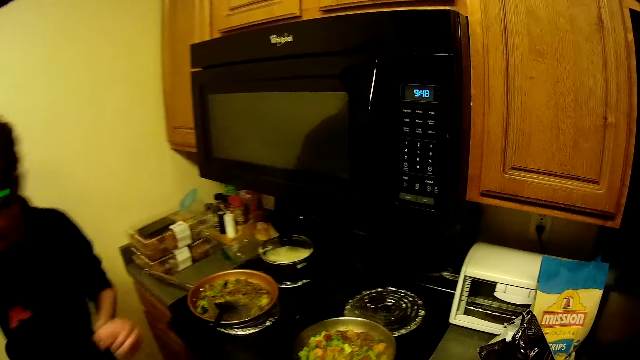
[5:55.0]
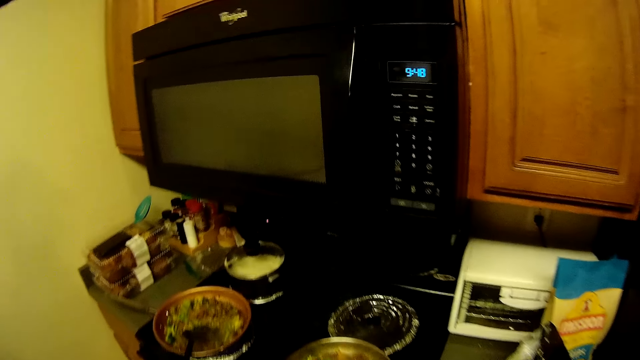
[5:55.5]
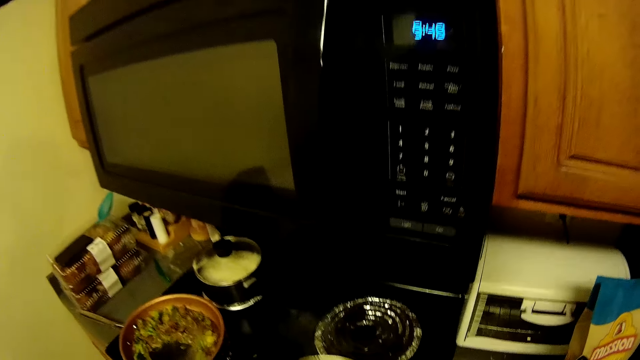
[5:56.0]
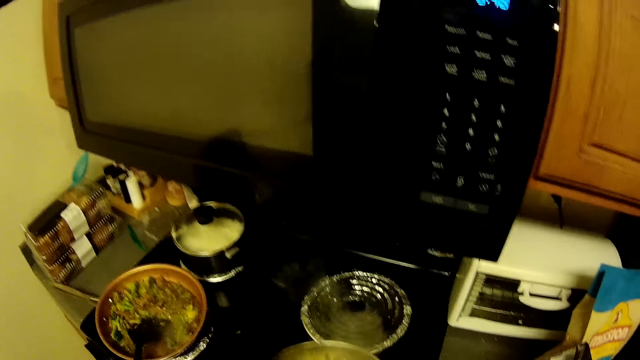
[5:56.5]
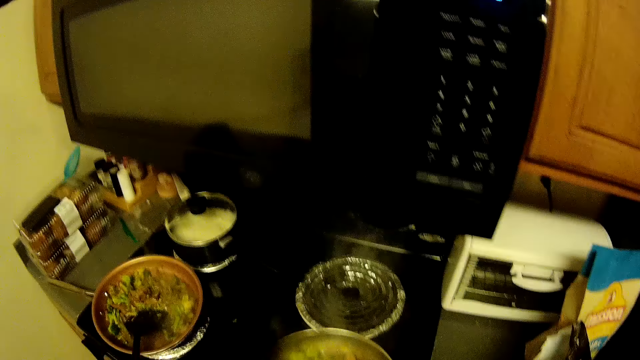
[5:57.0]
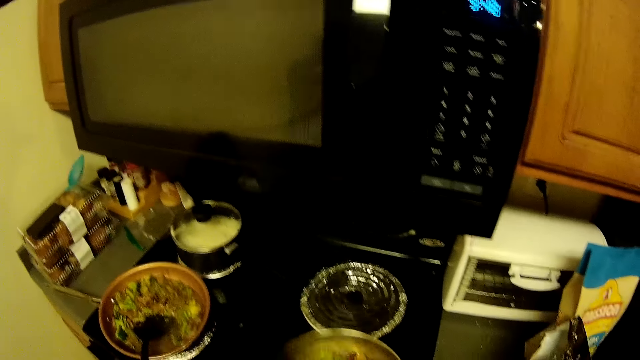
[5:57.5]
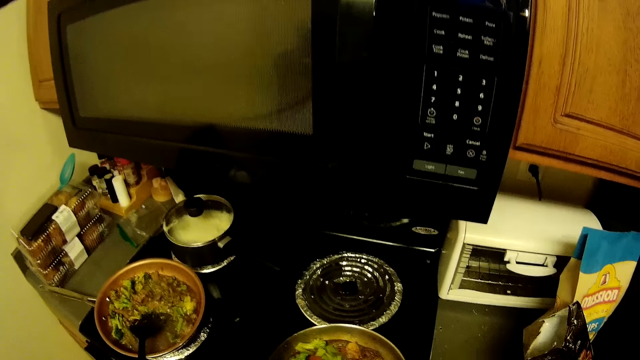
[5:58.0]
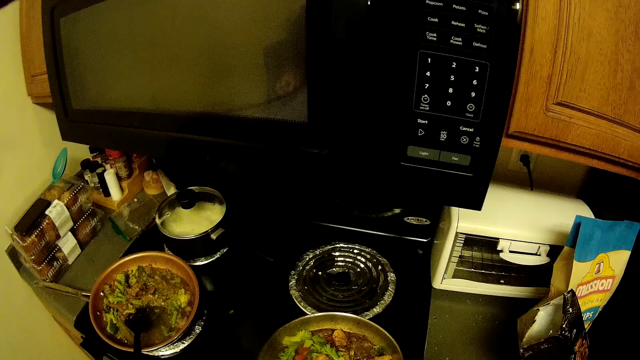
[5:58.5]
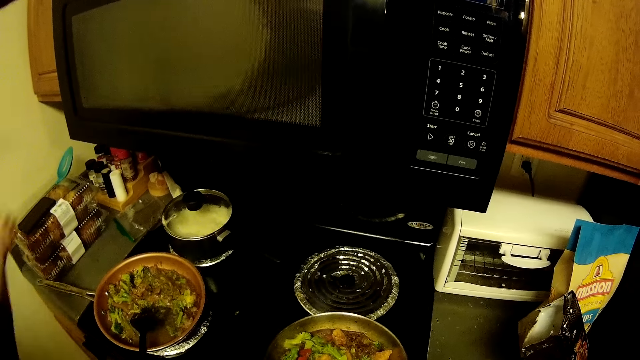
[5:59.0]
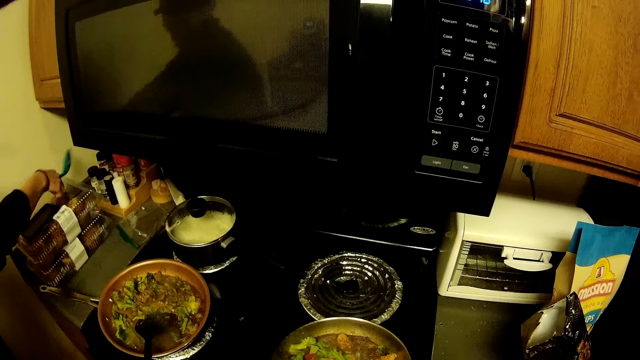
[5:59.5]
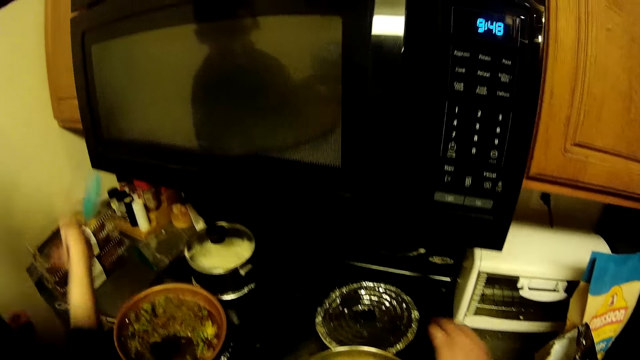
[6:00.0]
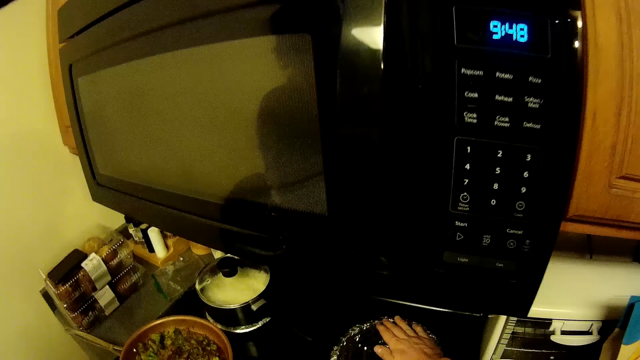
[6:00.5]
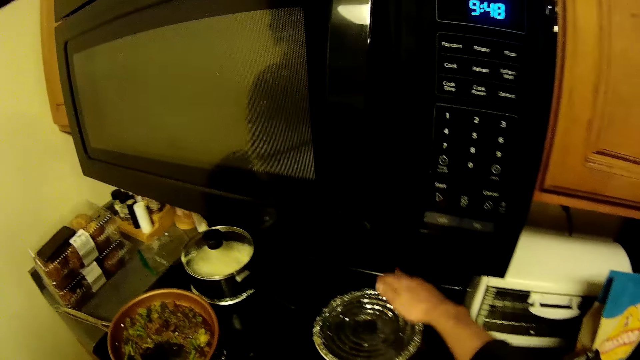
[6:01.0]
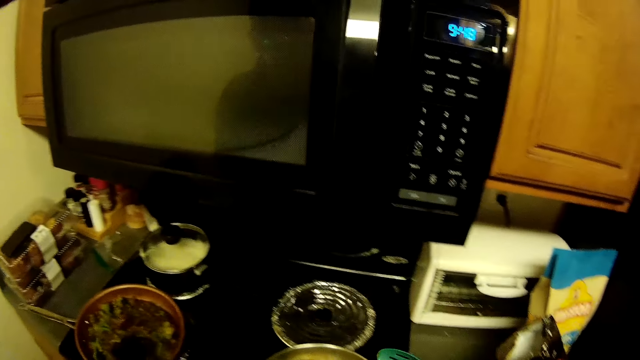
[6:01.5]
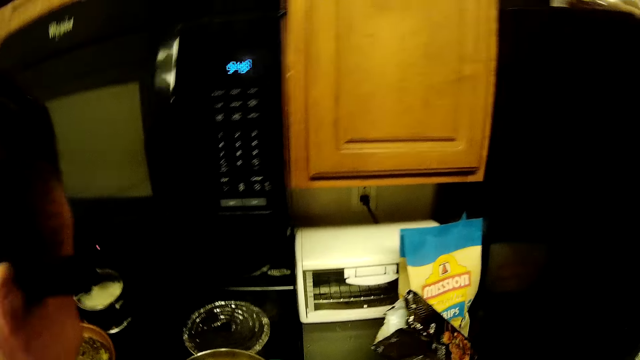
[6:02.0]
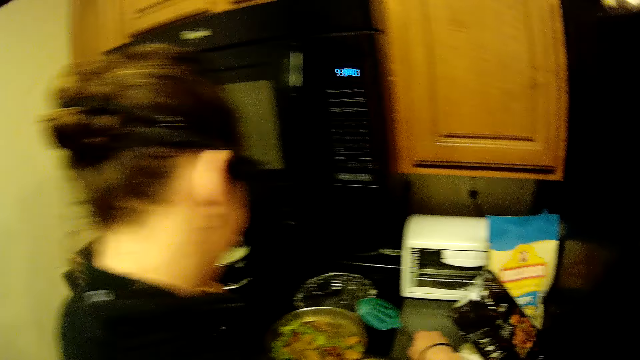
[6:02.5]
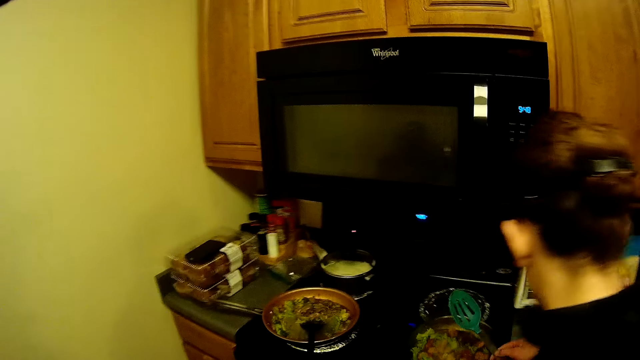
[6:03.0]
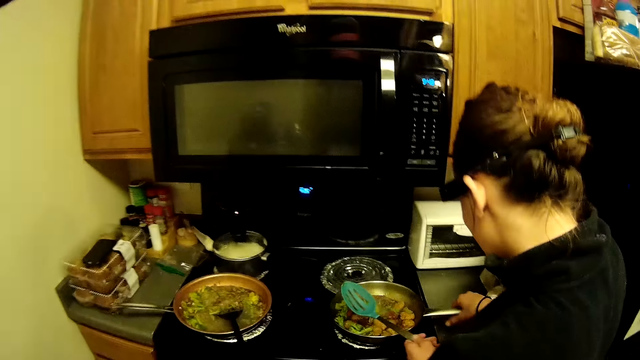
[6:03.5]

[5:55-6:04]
A woman opens the cooking pot. The camera wearer shakes the cooking pot. The woman picks up a cooking spoon. The camera wearer touches the cooker. They look around.

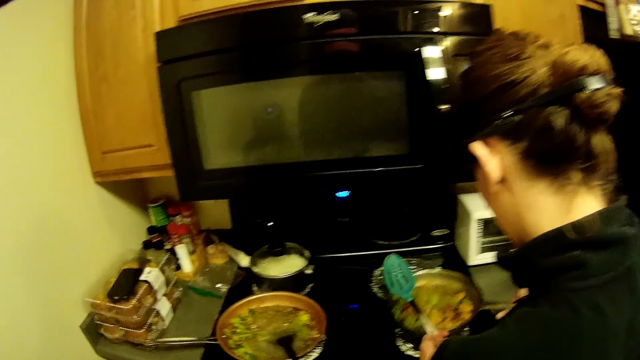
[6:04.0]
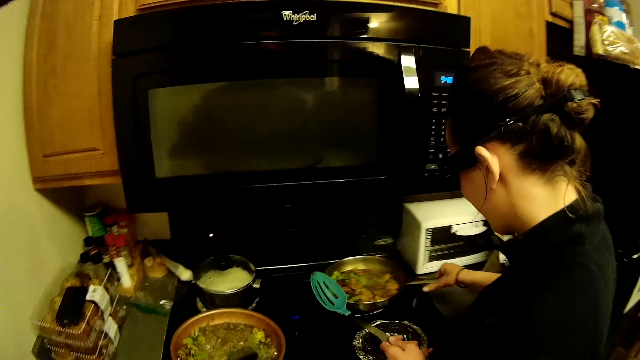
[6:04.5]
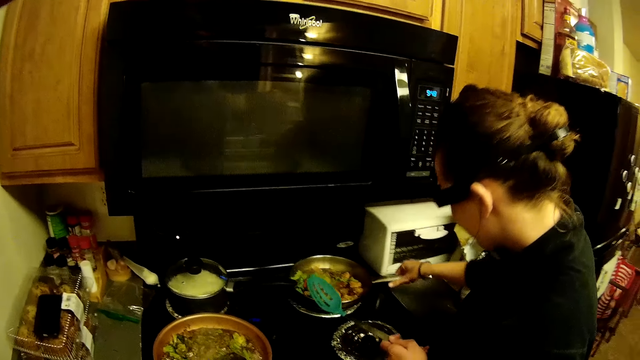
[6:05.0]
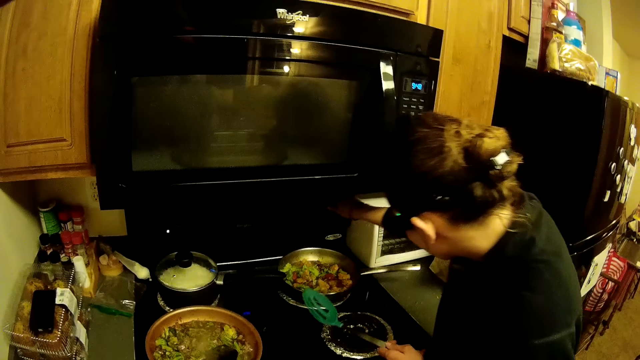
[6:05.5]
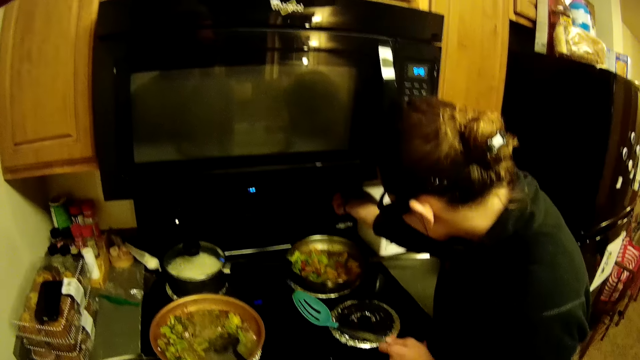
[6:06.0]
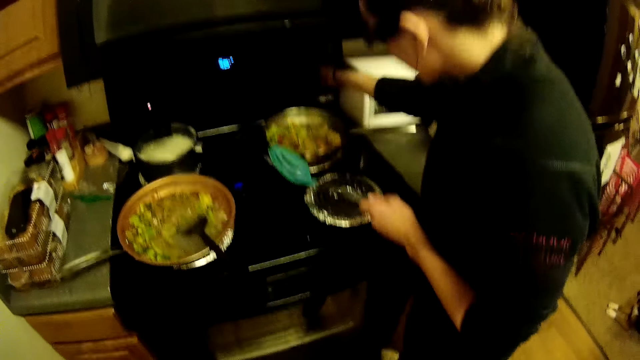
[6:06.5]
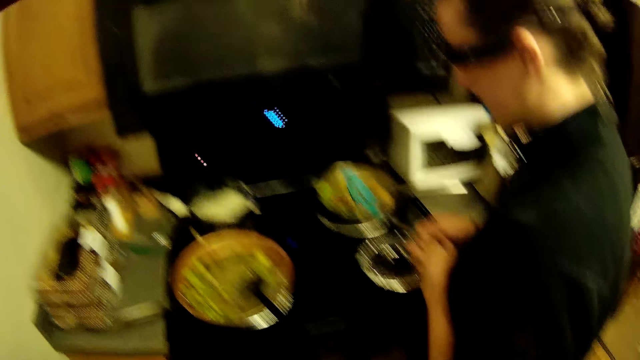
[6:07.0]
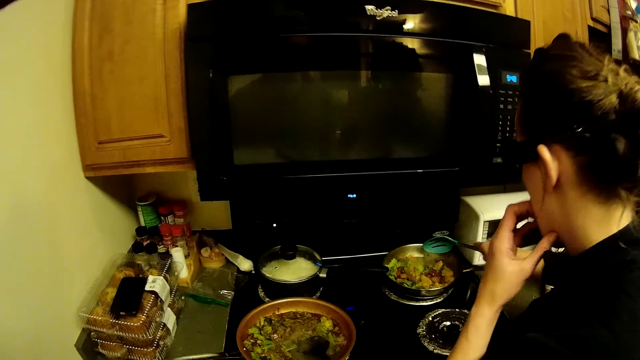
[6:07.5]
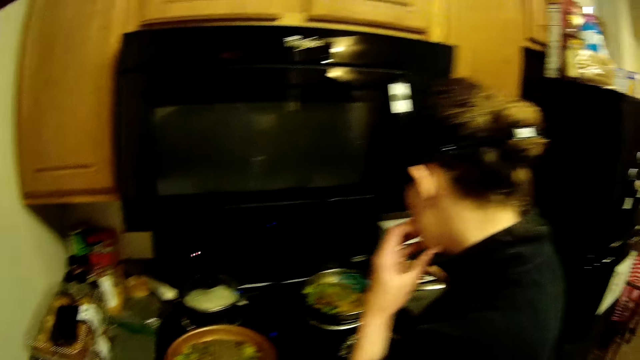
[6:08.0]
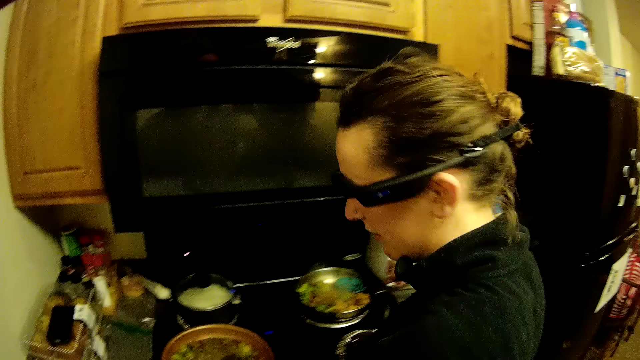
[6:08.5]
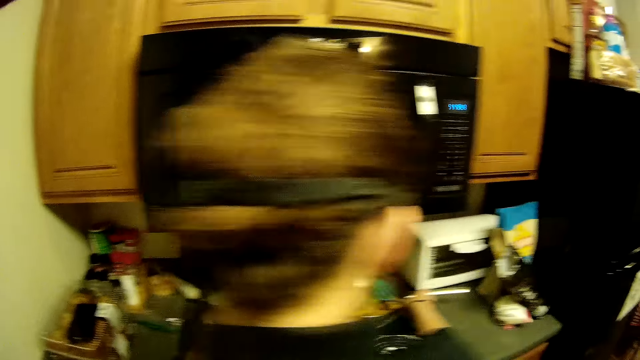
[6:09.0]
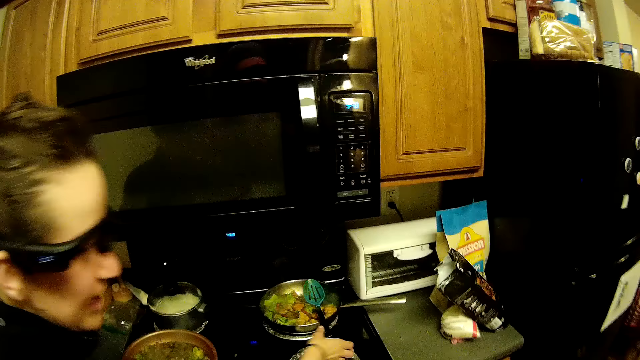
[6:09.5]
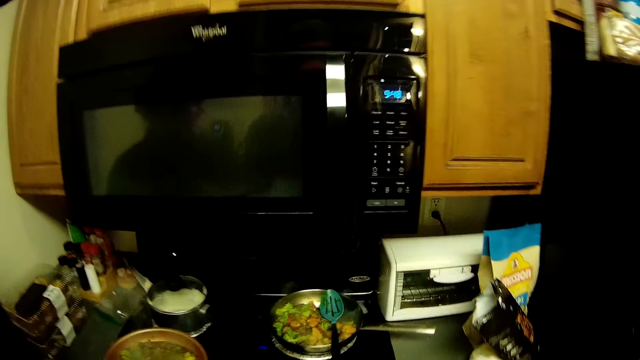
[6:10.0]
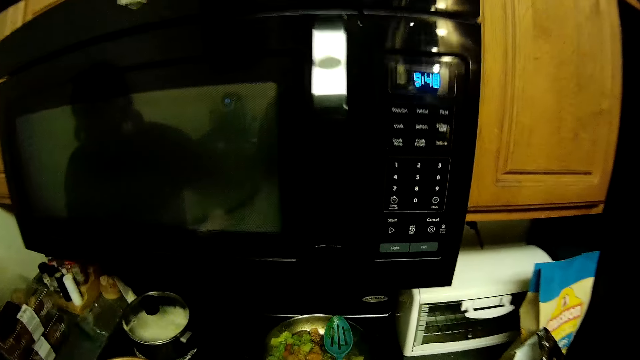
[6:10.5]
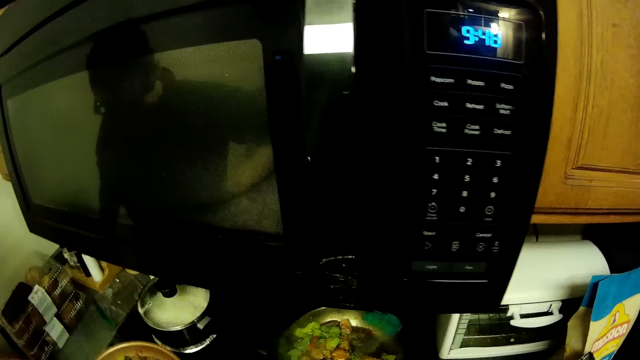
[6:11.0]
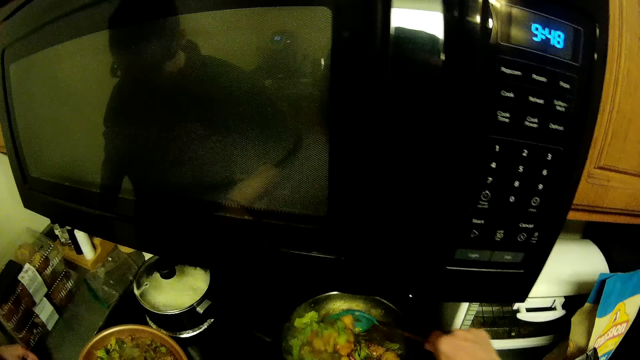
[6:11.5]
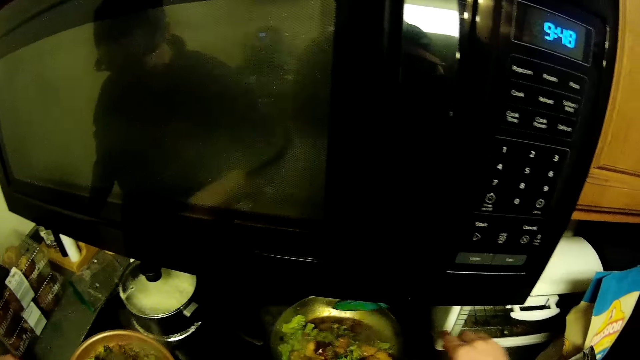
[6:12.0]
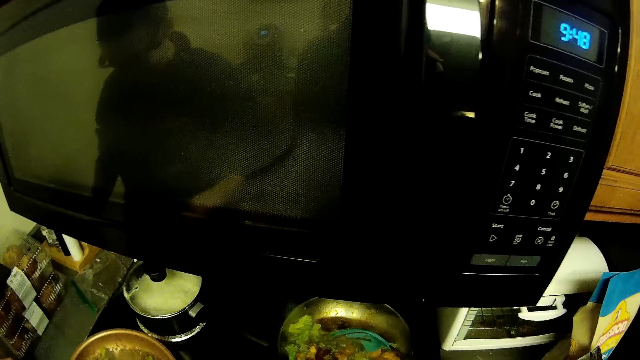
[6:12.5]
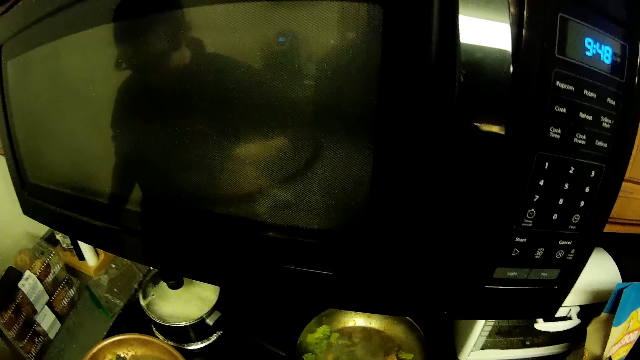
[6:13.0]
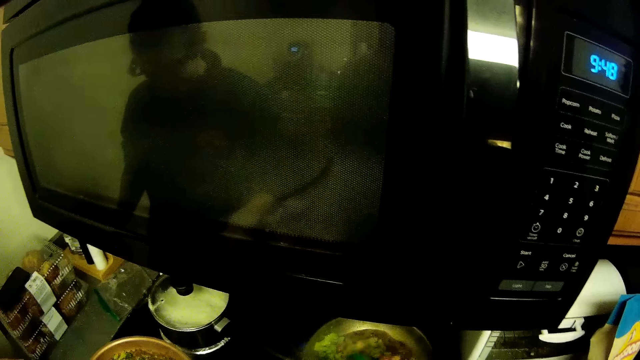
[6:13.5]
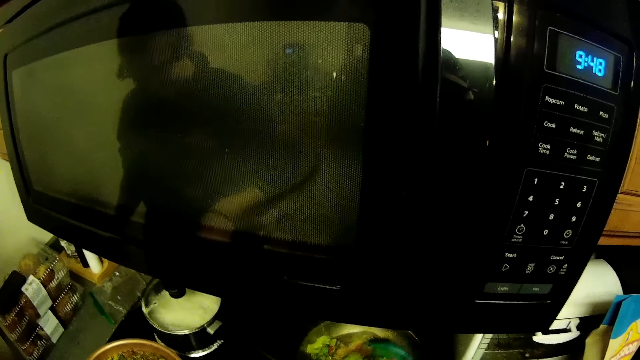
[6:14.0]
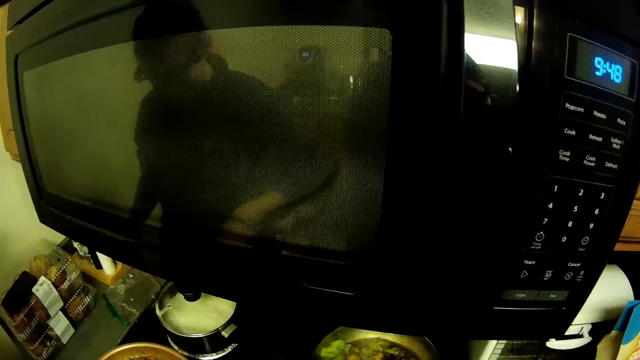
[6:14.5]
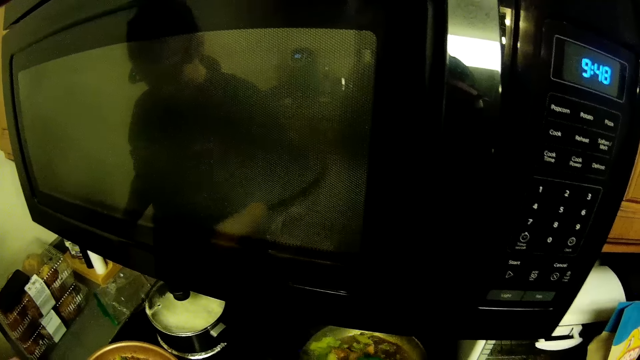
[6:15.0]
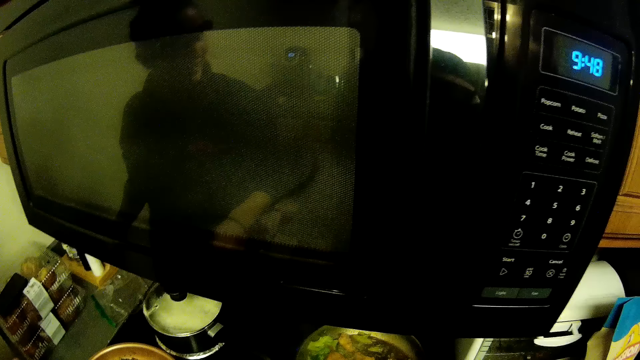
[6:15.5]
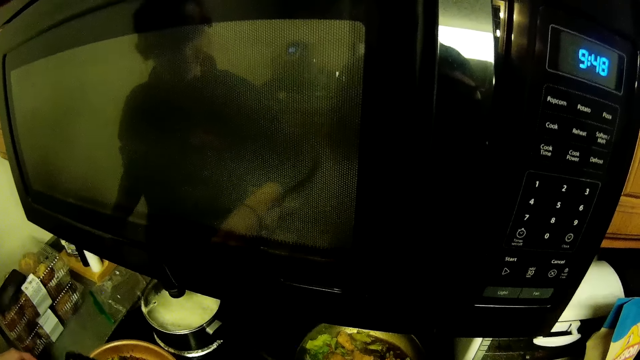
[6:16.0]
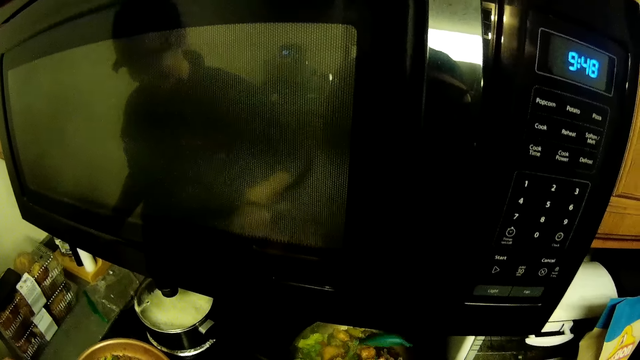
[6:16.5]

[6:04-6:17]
A woman lifts a cooking pot. The woman adjusts the cooker knobs. The woman mixes the food. The camera wearer picks up the cooking spoon. They stir the food.
